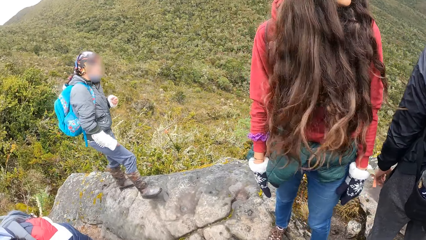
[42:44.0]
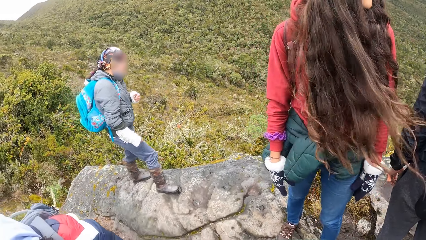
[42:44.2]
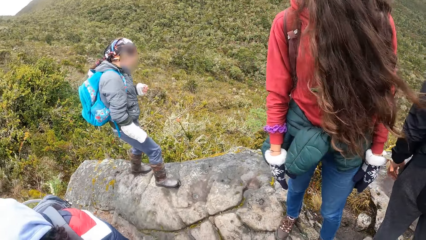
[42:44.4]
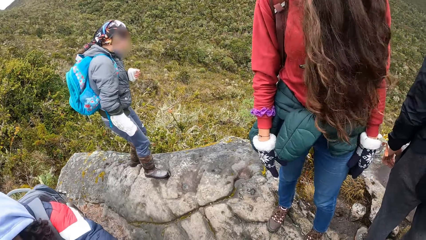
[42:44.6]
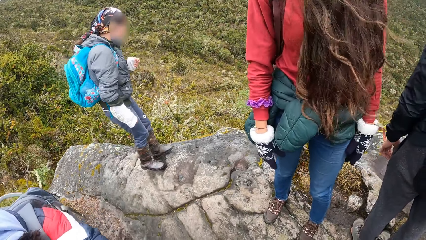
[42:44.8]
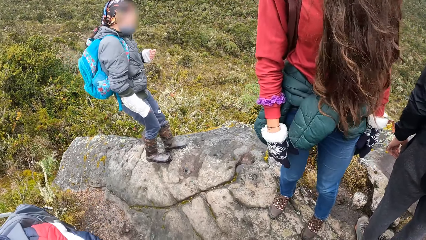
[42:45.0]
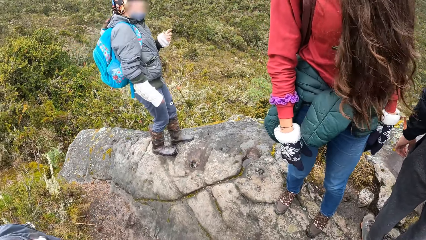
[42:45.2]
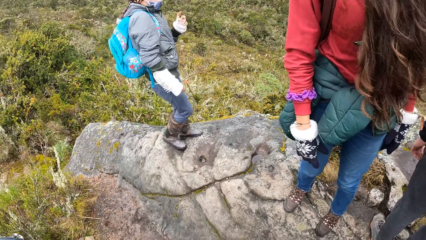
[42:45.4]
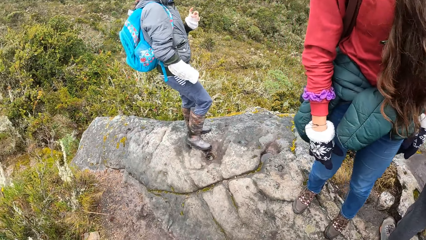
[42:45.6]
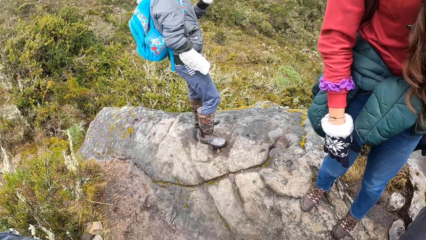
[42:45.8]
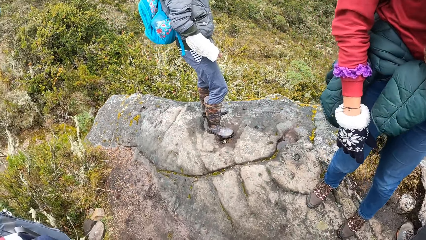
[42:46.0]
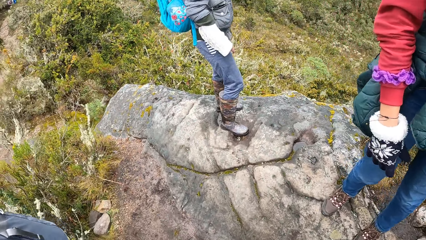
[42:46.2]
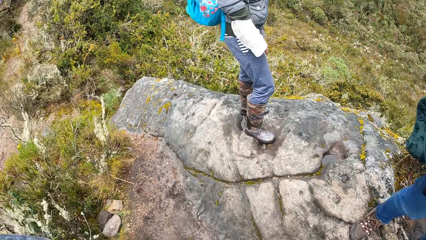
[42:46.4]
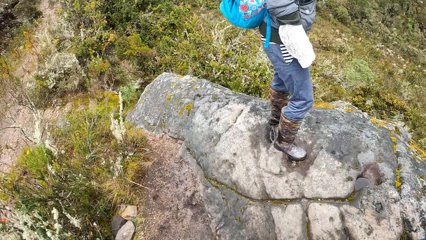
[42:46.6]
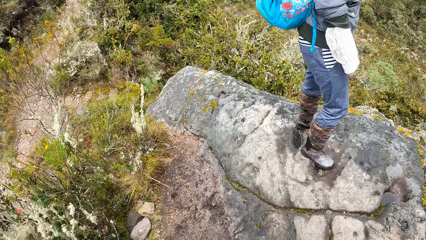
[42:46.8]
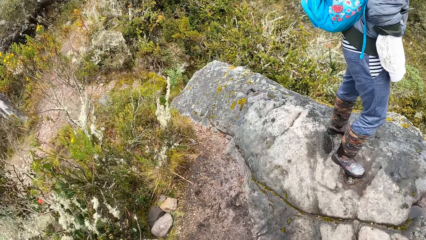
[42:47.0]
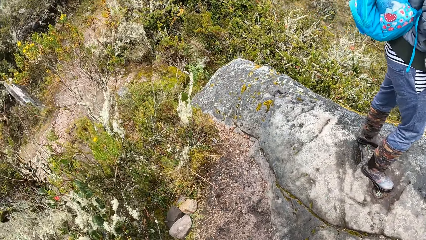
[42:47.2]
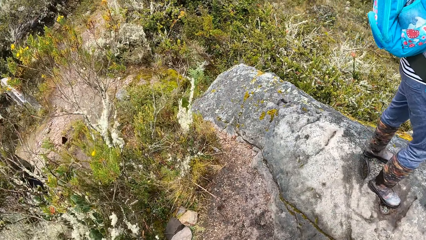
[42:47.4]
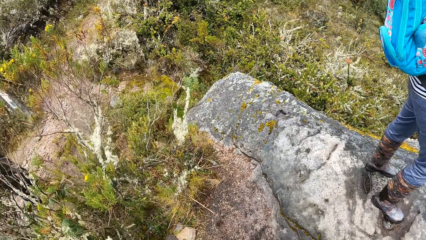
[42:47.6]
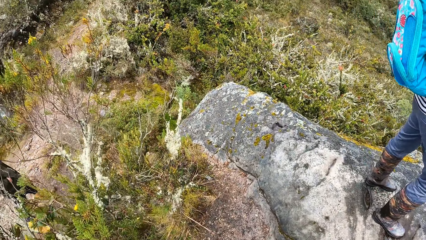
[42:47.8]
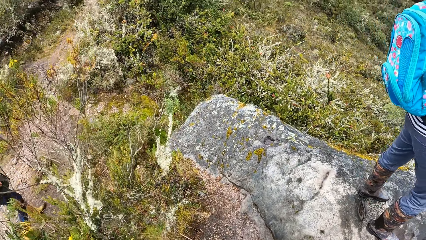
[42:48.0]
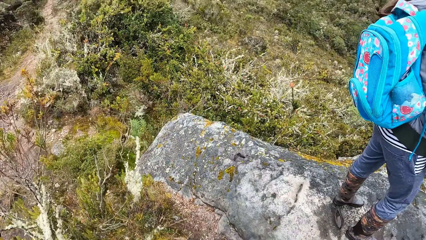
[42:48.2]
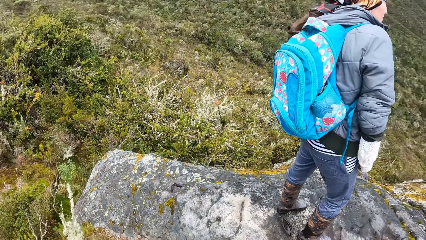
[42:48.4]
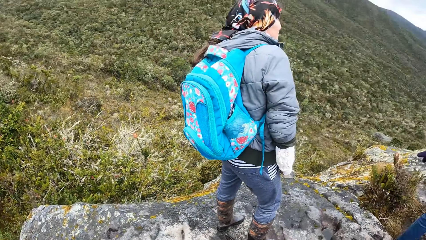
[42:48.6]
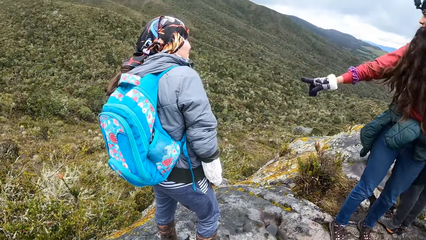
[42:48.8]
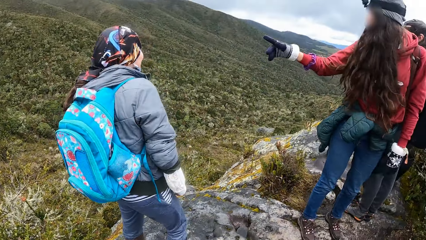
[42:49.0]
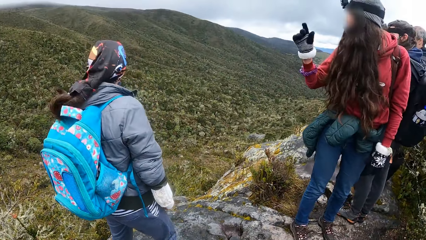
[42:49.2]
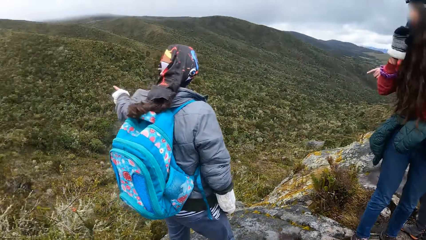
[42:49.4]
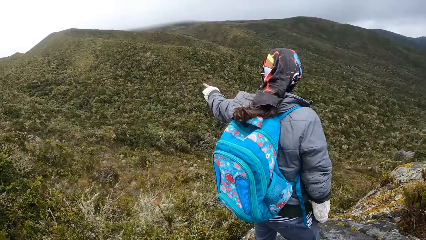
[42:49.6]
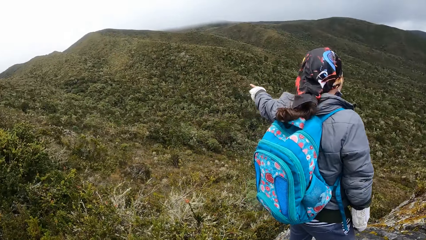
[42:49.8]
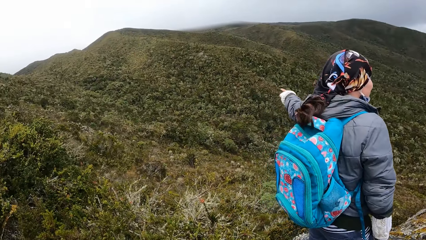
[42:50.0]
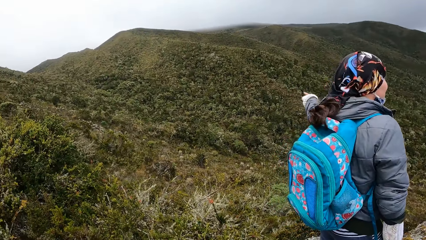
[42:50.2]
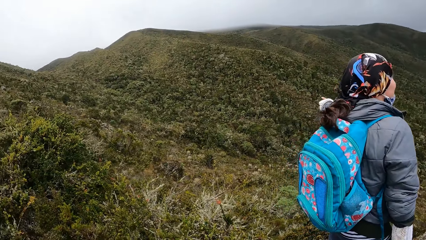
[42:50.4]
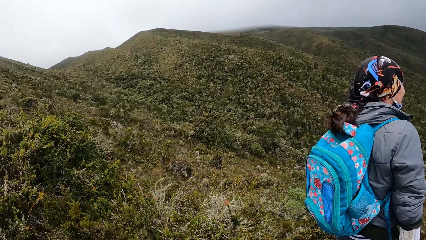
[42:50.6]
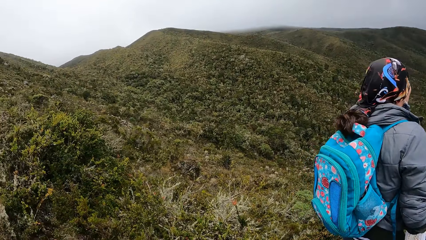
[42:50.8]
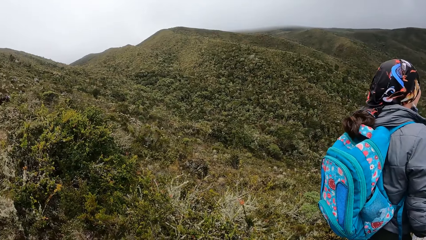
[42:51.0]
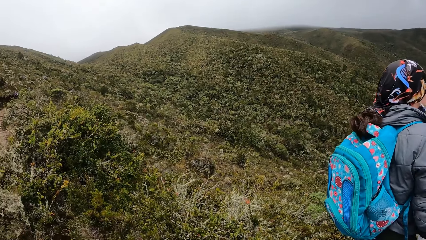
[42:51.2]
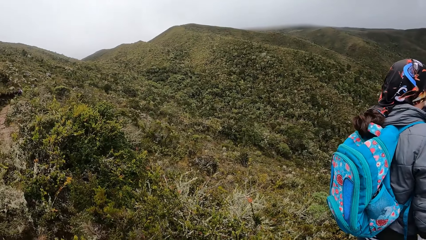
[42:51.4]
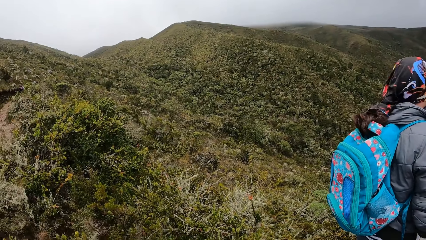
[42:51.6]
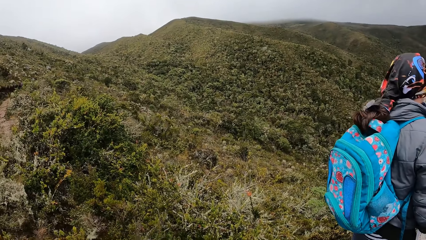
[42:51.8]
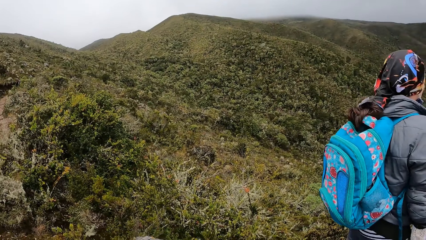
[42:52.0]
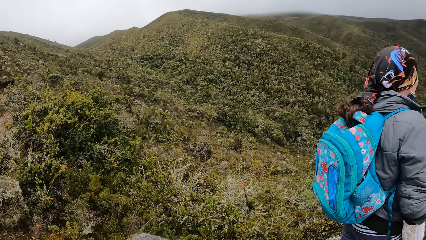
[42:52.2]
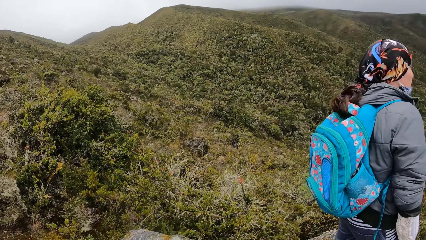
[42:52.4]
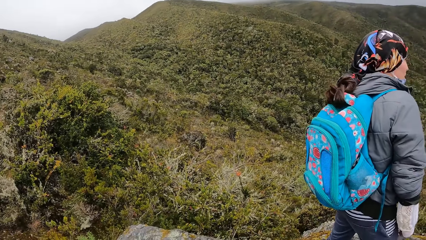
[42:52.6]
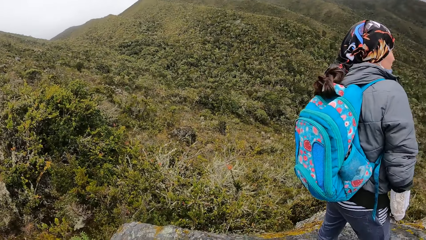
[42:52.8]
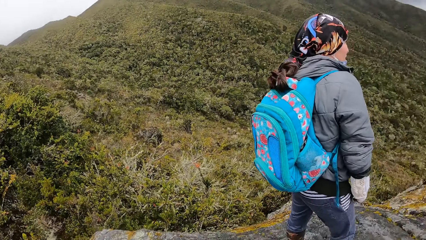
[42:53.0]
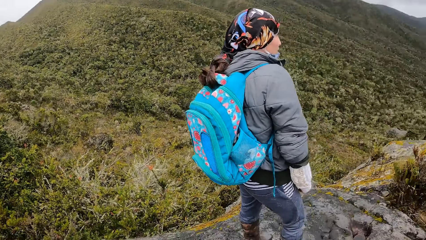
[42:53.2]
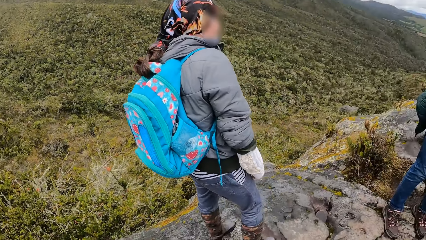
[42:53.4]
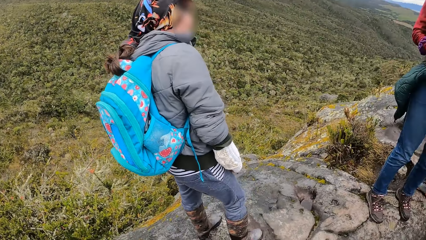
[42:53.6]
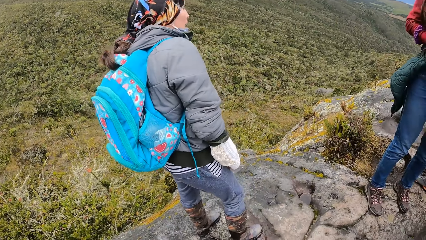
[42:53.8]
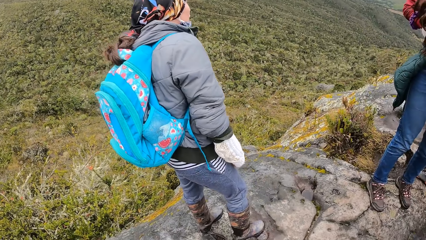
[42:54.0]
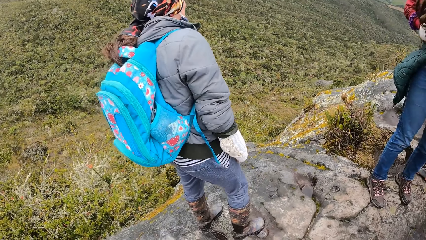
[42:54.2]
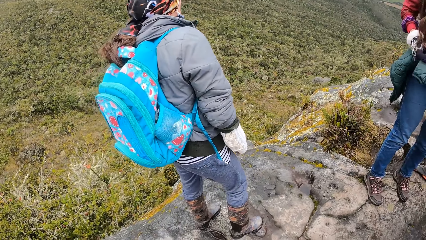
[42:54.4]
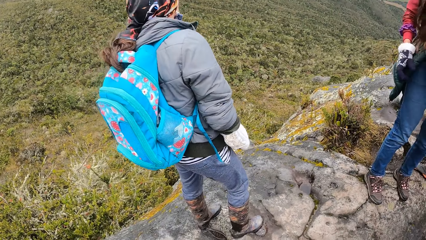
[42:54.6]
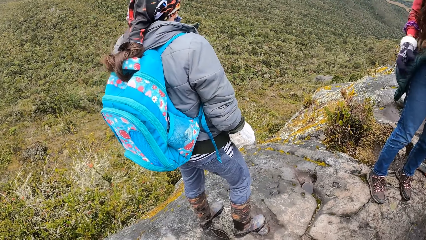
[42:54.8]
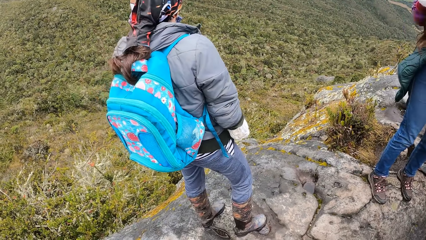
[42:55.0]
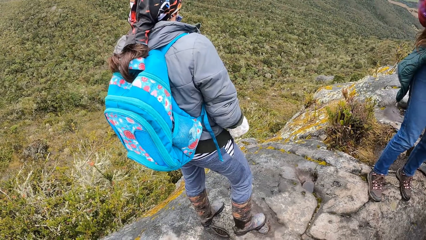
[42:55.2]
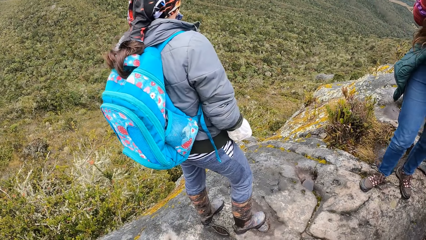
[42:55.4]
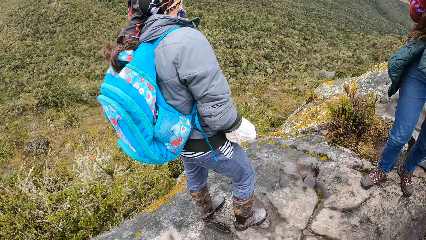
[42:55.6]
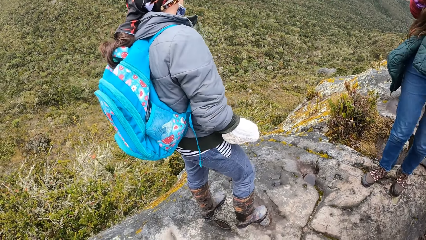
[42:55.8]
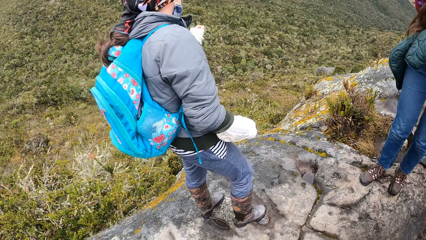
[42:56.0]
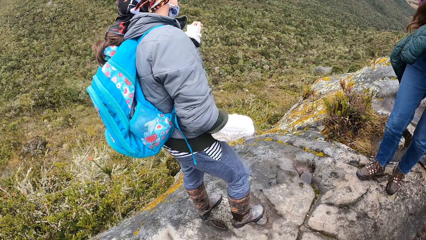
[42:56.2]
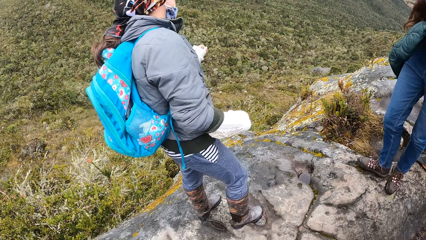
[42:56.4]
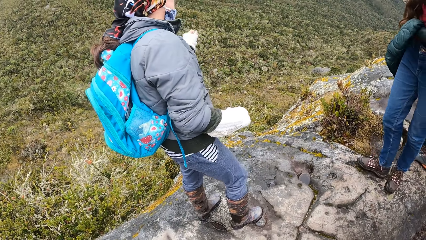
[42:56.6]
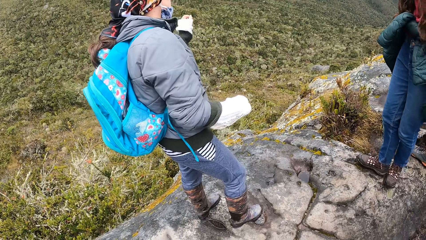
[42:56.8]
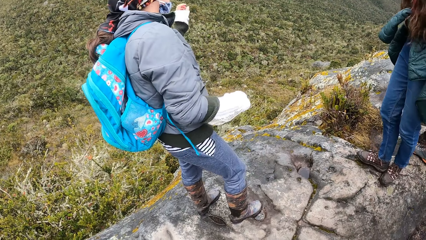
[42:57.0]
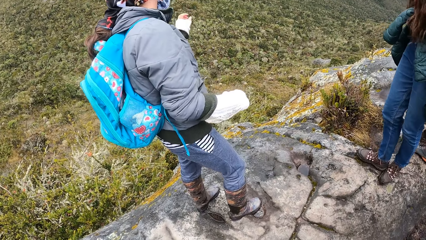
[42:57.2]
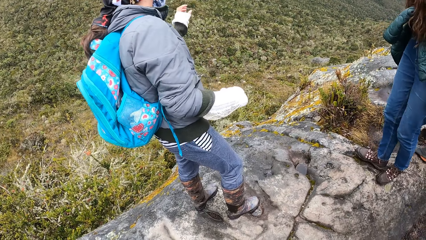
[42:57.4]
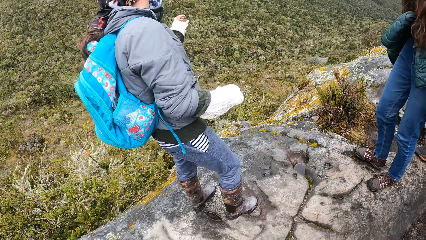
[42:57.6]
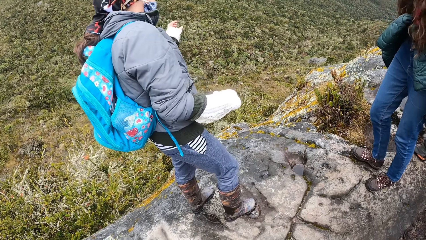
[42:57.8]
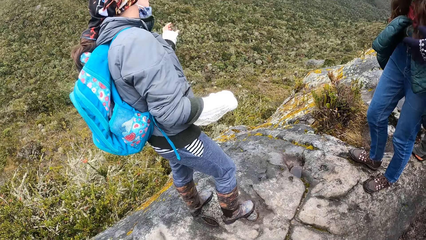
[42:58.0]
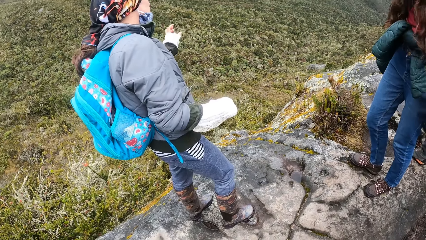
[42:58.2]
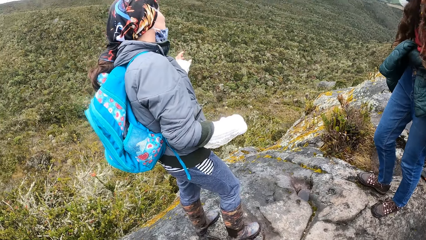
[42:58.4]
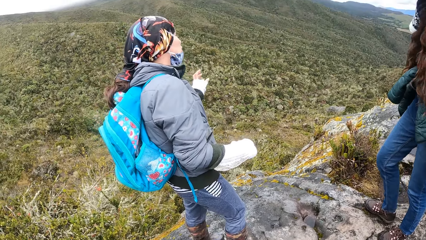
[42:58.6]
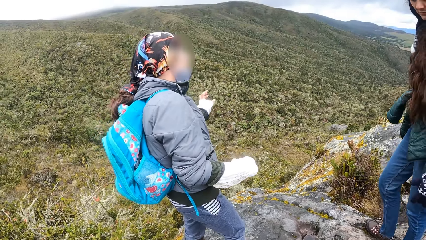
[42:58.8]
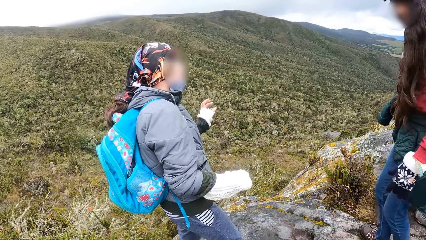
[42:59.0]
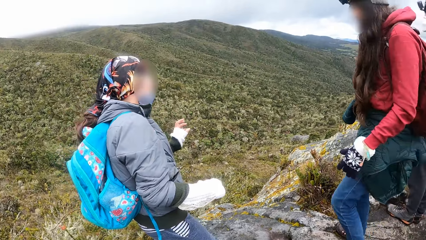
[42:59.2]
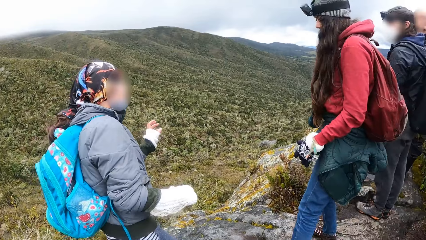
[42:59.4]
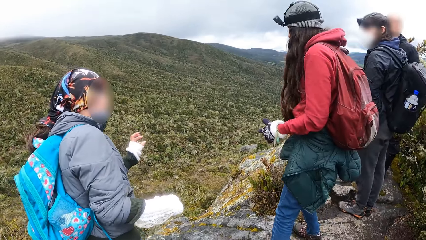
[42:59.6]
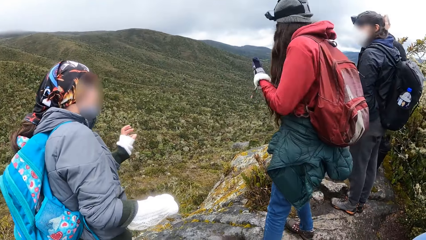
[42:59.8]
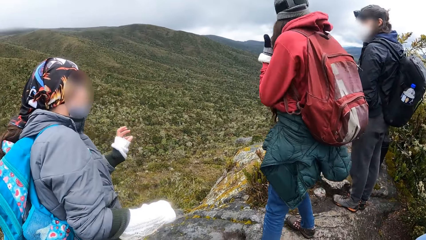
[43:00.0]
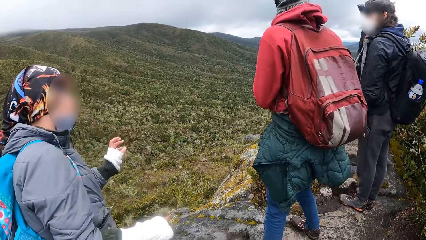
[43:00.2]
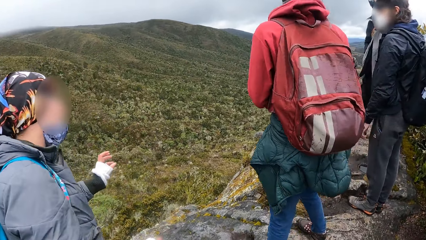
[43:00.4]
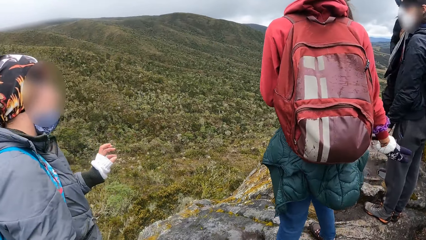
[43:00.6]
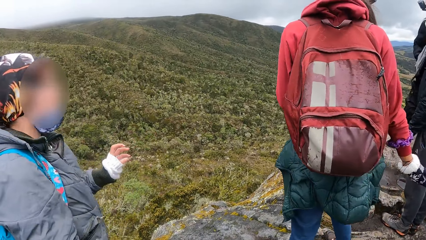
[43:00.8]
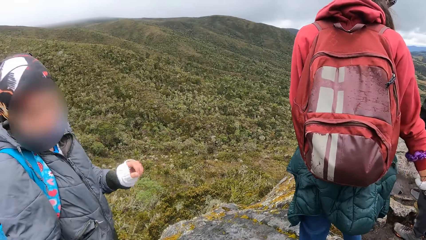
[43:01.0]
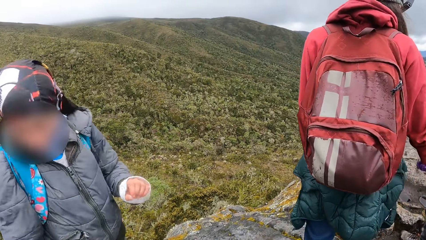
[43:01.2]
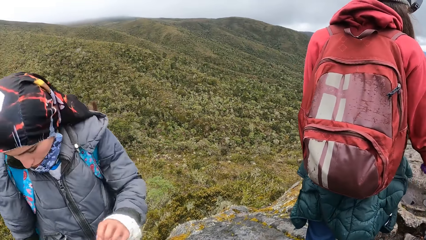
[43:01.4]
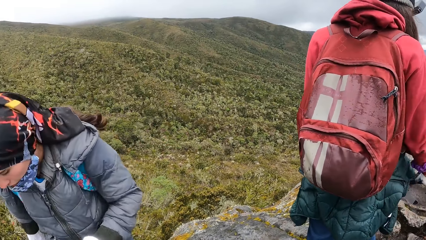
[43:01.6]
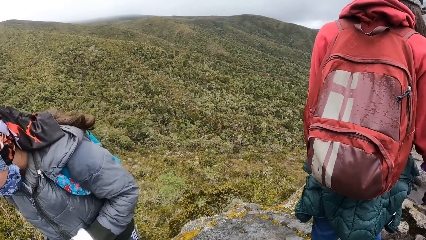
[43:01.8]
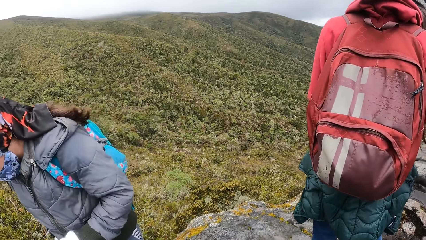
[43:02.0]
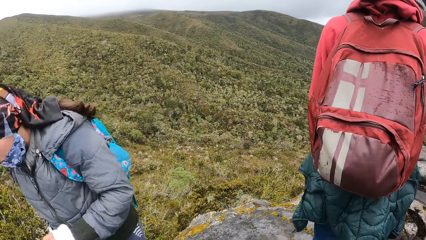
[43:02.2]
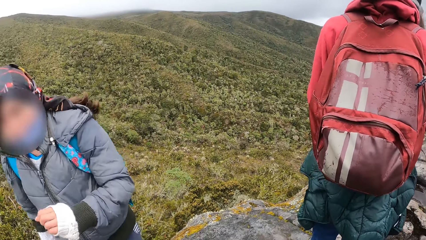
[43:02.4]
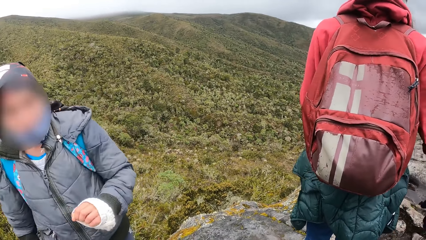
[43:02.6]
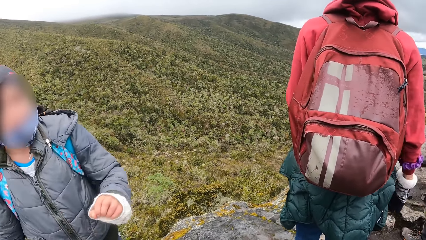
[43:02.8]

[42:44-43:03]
The camera wearer looks up the hills. They look down the hill. They look up the hills. They look at a woman. They look at the hills.
